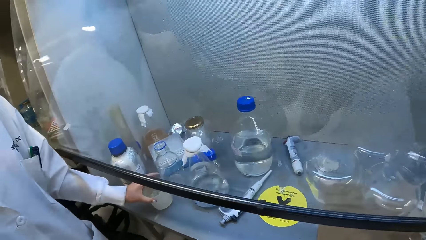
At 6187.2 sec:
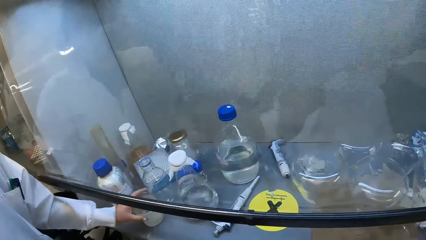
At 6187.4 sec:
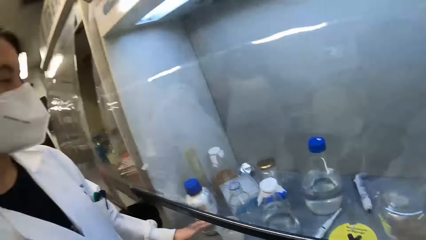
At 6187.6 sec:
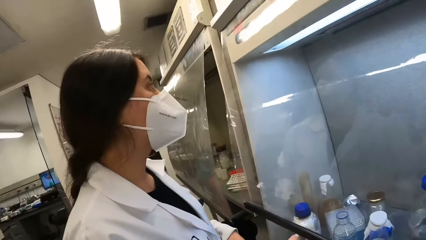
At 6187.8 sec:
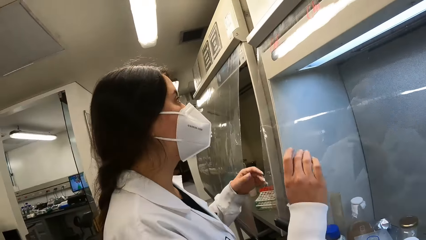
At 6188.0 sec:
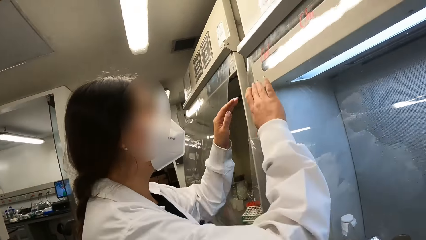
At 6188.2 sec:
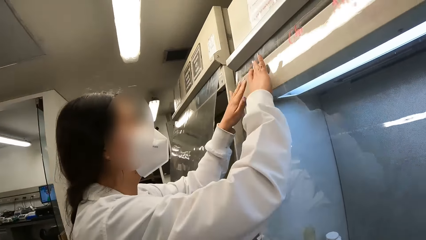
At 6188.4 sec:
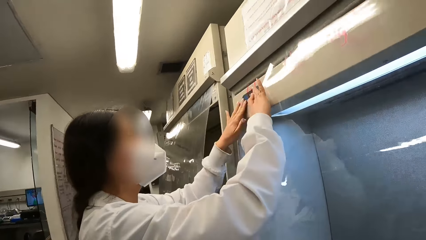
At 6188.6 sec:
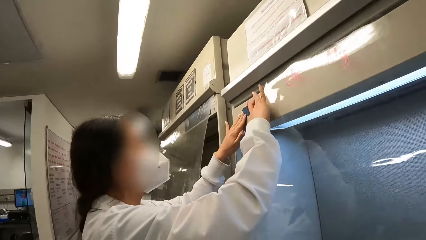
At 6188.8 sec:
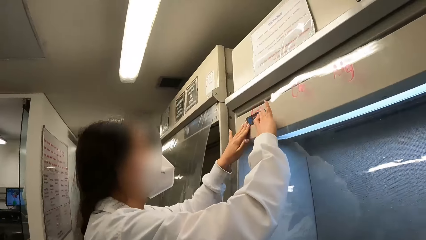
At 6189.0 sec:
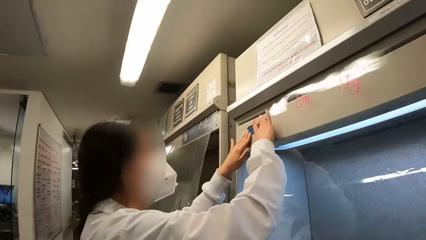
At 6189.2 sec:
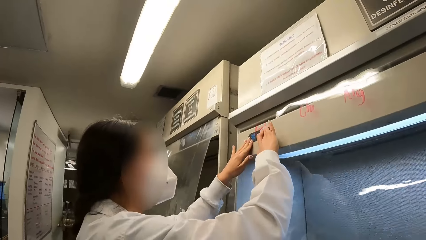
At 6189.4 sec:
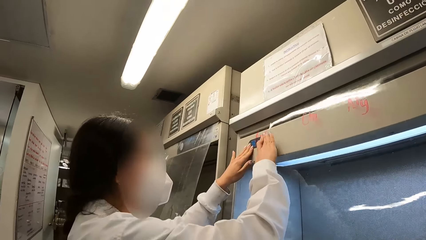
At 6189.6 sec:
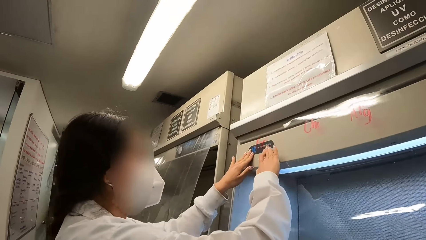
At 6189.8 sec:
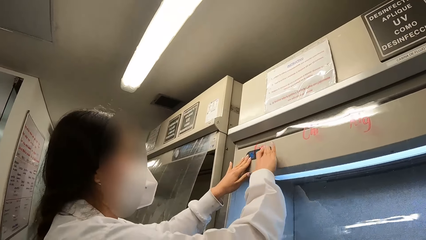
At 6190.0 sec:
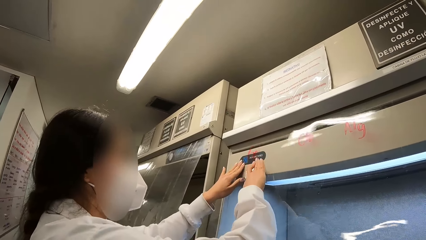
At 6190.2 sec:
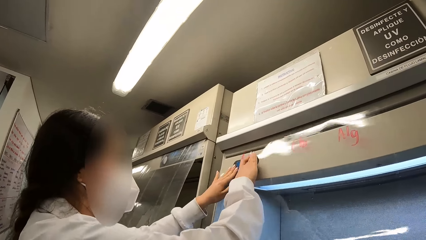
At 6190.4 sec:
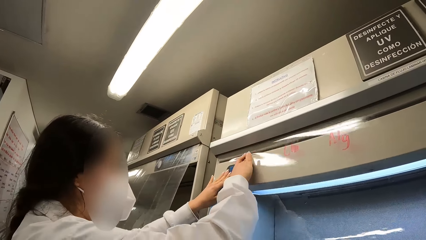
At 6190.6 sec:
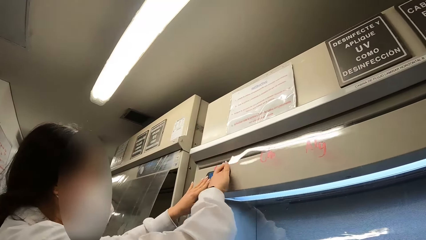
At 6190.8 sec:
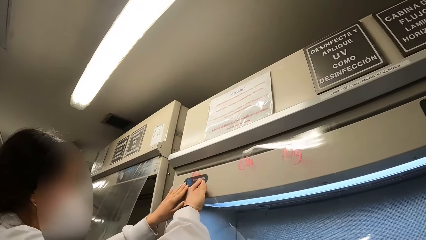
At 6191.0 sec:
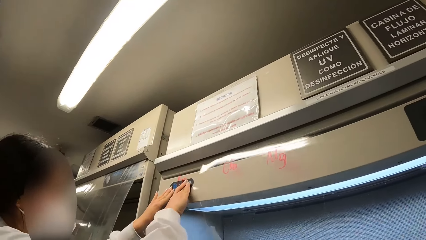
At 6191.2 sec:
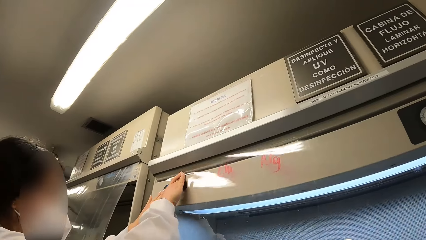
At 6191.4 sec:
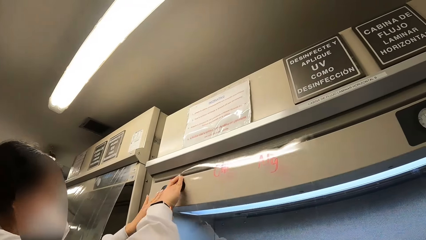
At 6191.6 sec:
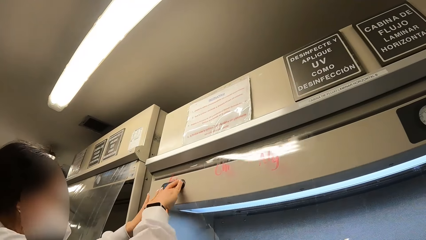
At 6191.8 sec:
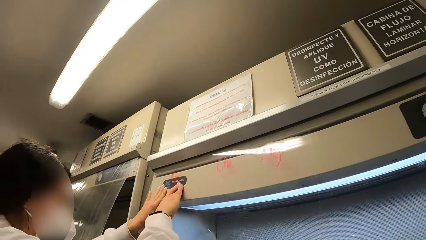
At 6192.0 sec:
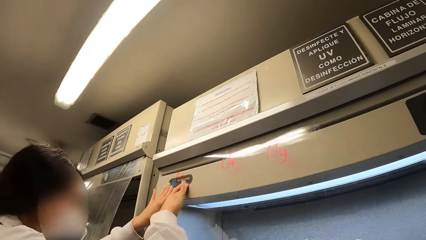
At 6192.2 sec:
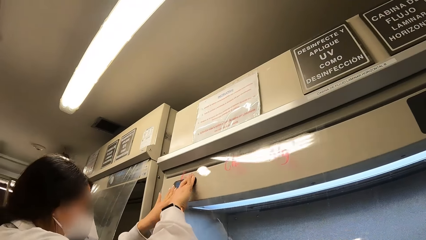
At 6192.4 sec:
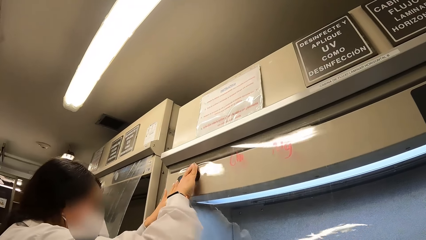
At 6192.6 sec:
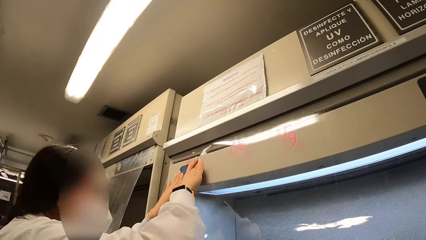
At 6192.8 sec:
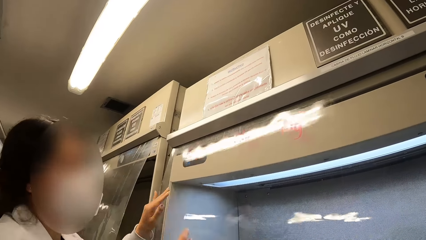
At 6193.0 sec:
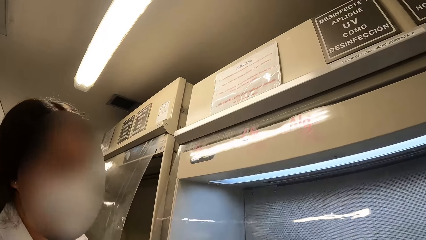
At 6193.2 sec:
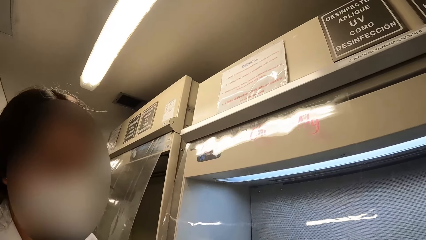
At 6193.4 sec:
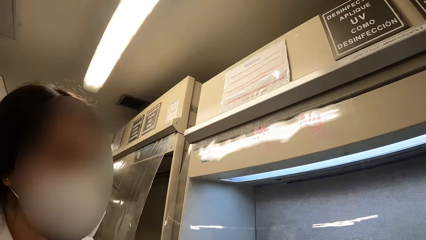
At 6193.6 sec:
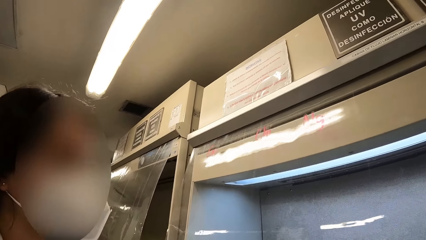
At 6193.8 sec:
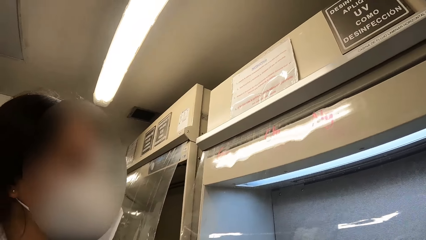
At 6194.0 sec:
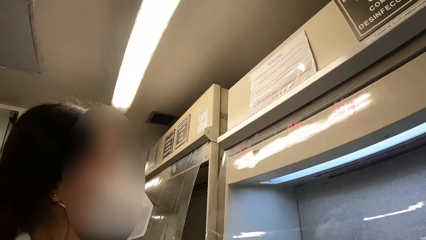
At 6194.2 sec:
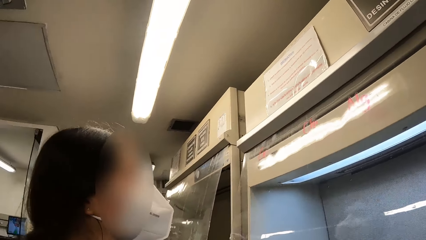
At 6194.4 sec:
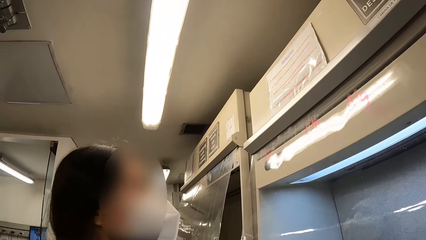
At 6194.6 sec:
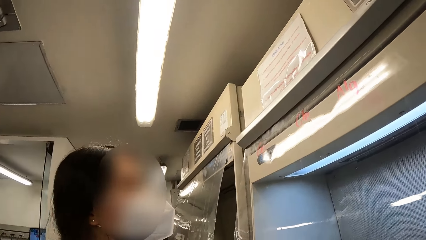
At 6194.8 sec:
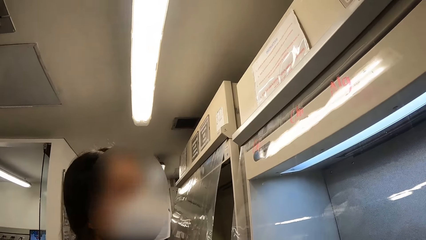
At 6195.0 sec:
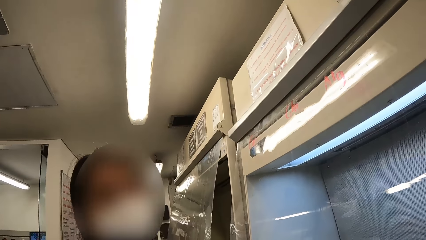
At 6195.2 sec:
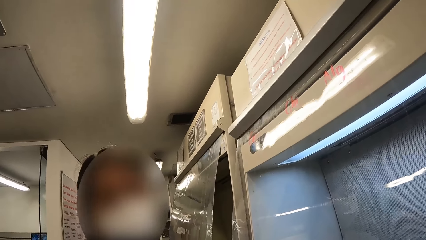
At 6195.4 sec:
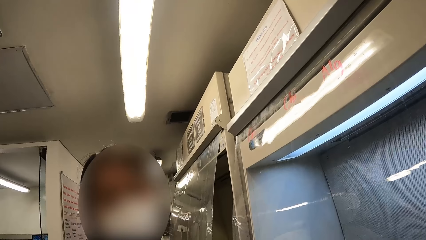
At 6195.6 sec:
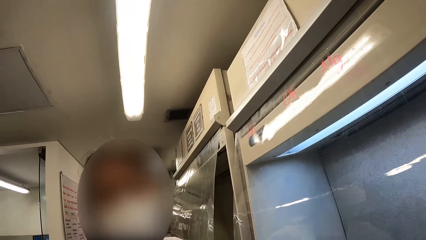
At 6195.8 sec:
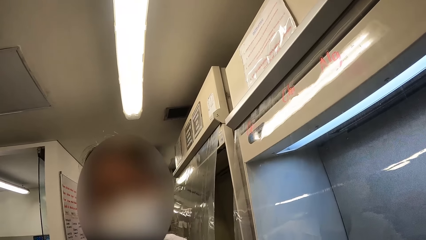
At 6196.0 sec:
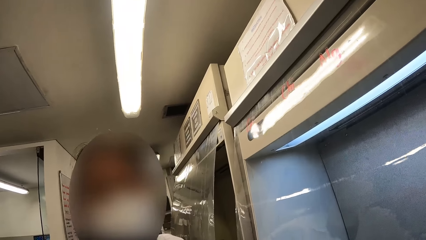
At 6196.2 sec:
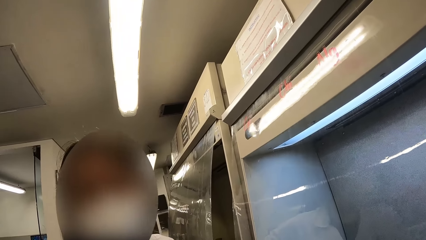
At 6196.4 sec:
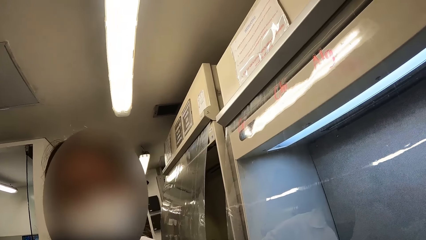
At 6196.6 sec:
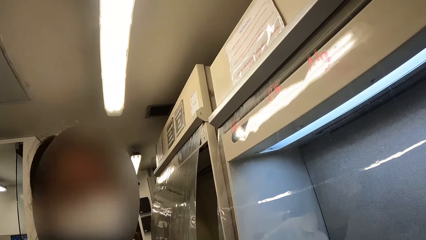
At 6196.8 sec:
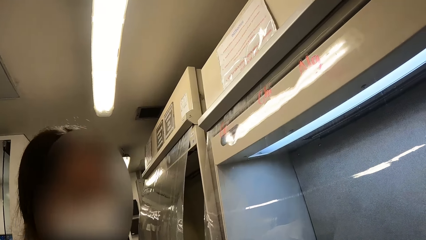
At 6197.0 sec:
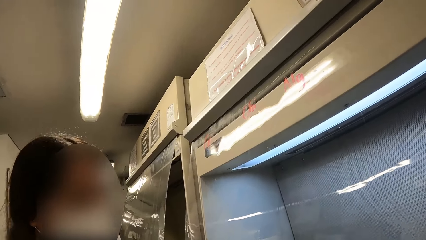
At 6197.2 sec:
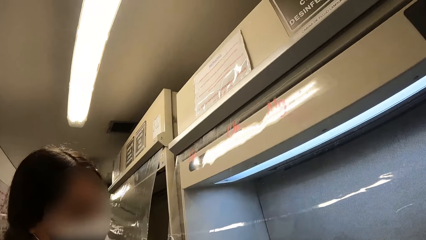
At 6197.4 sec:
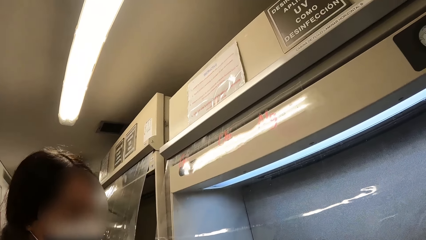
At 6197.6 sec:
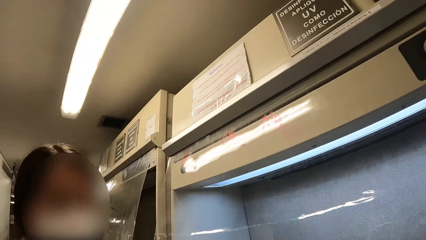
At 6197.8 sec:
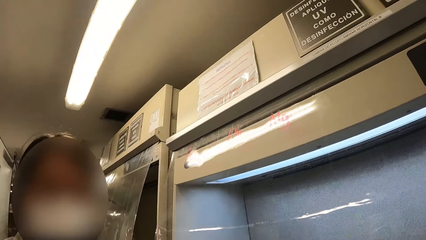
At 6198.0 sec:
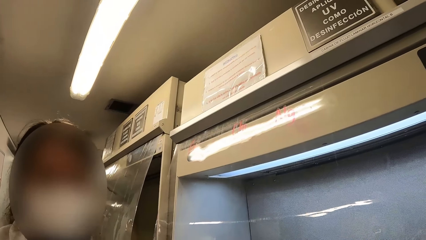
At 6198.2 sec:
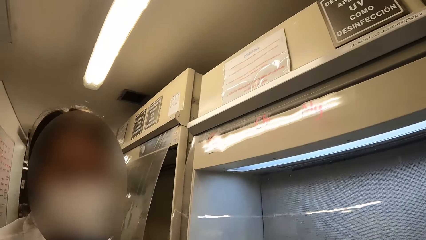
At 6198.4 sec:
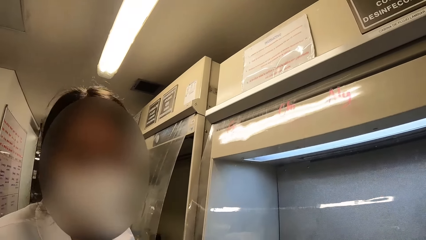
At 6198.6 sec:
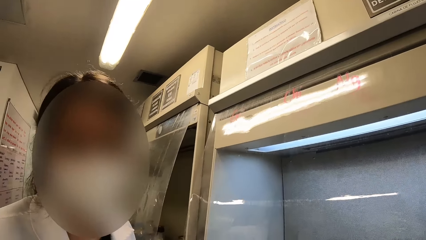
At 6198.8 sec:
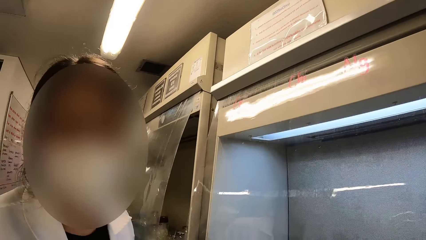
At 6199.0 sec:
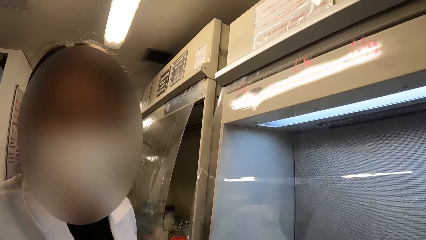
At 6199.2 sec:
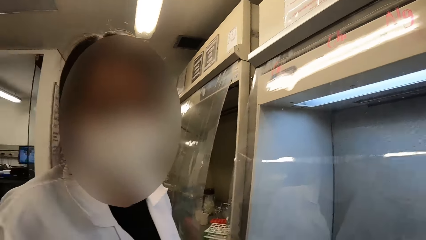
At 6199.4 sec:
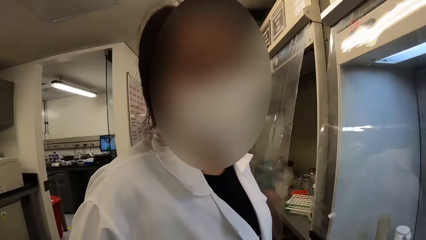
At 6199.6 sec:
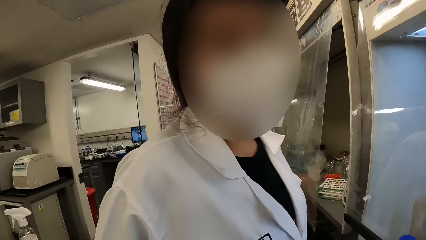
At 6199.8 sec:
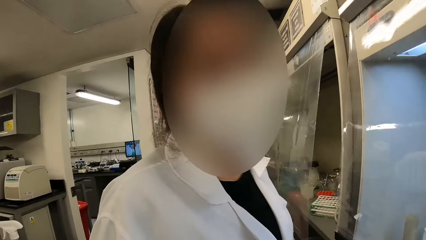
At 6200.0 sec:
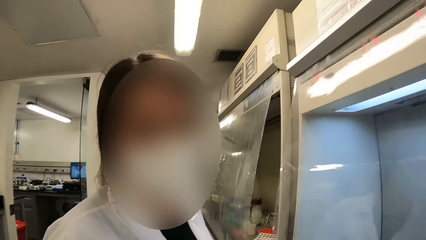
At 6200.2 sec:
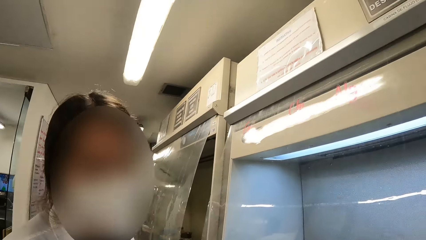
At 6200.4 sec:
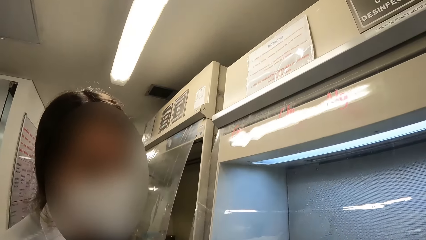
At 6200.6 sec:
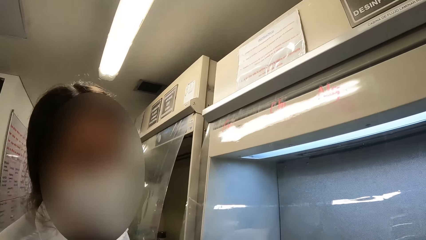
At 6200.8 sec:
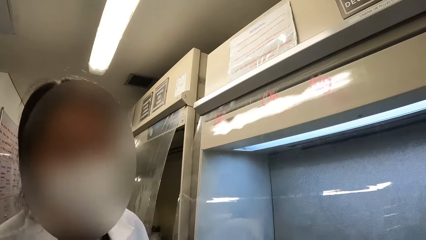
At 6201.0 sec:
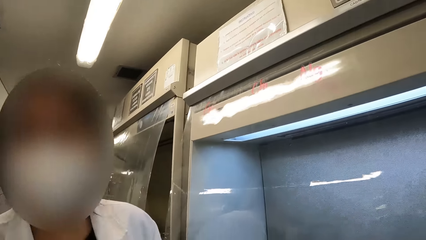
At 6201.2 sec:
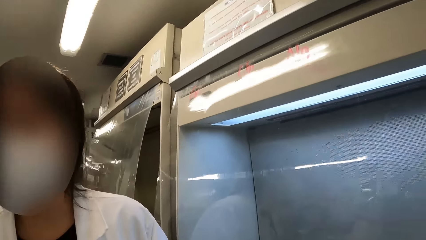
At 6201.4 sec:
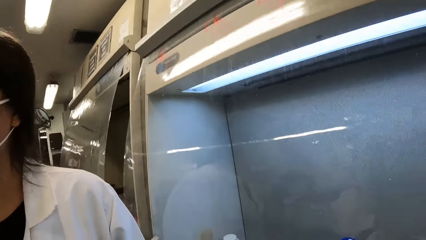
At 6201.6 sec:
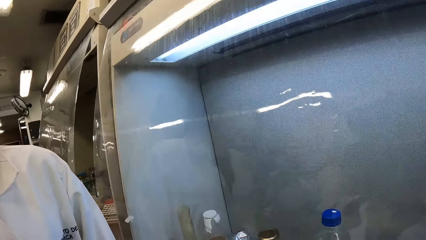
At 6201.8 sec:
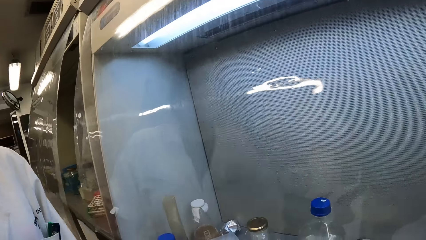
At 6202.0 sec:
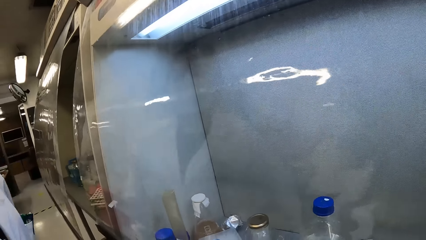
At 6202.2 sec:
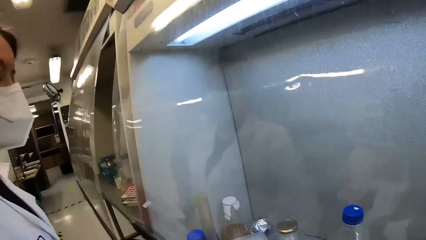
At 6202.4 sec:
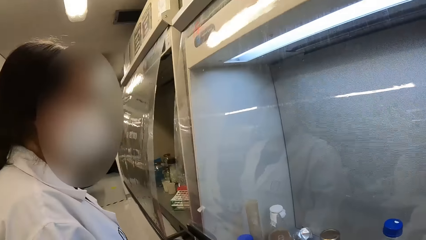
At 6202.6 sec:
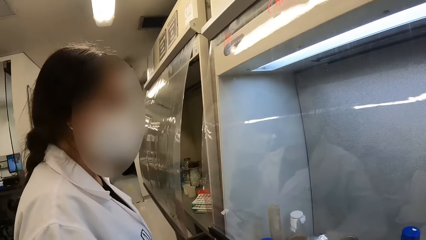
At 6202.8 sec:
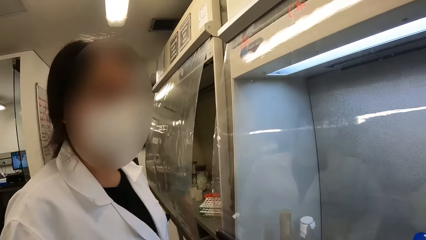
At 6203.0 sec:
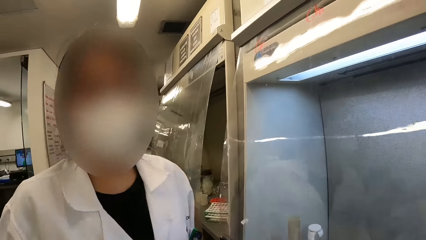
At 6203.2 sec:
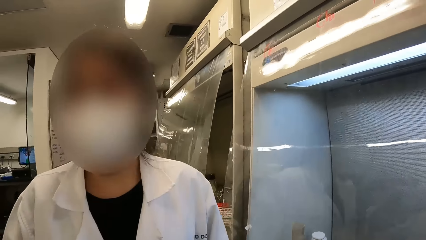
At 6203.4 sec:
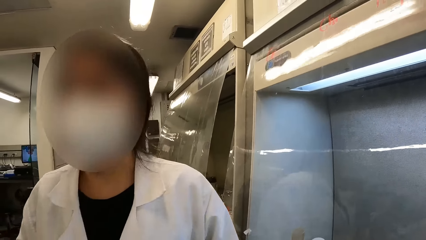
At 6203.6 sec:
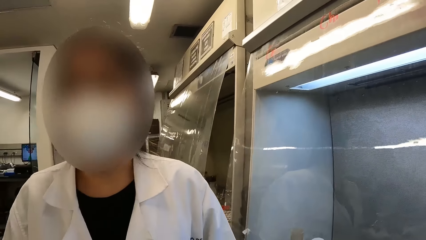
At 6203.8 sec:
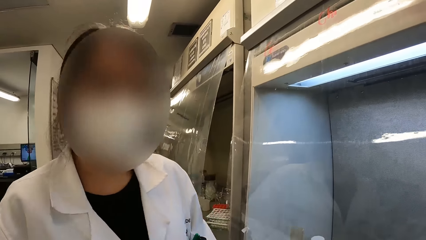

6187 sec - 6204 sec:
The camera wearer places the beaker on the surface. A woman places the beaker on the table. The camera wearer looks around. The woman rubs the wall. The woman moves the paper. The camera wearer rubs the paper. A person stares around.
